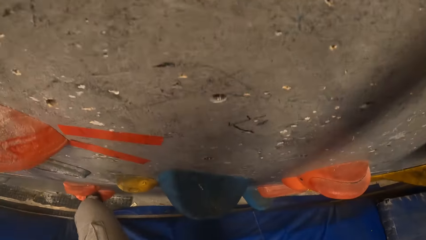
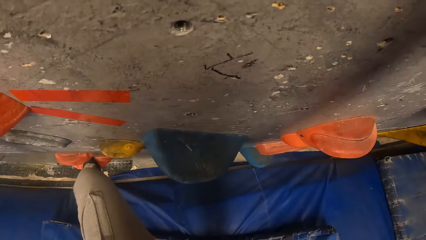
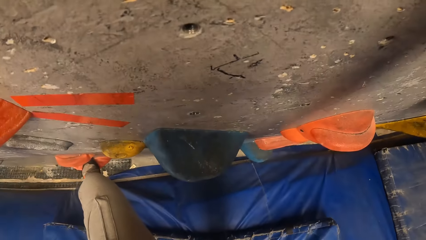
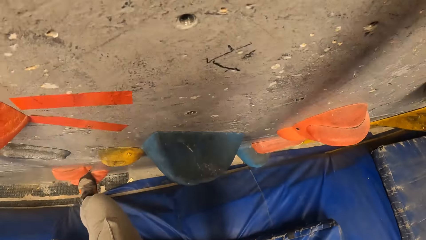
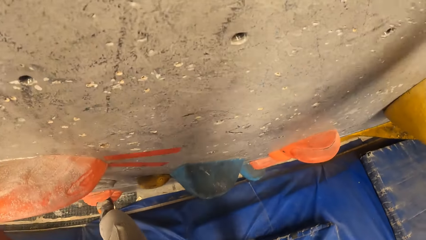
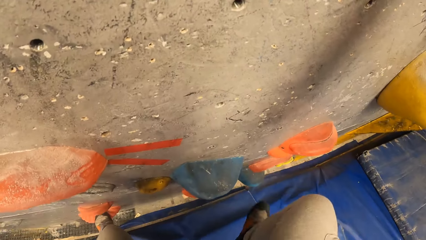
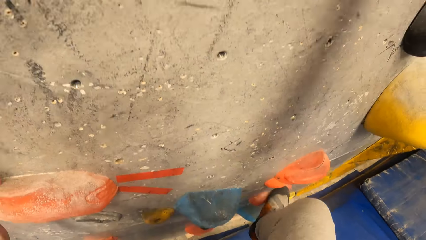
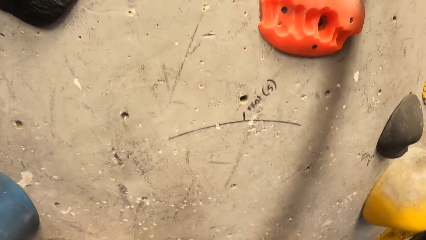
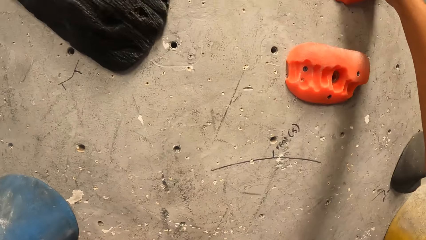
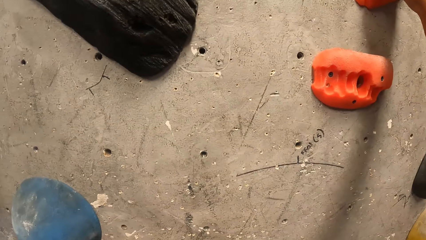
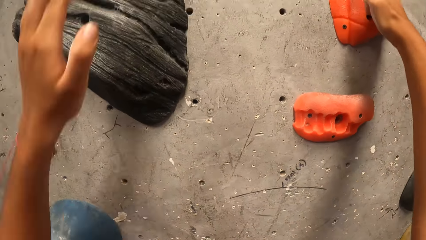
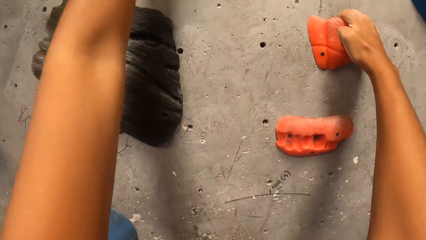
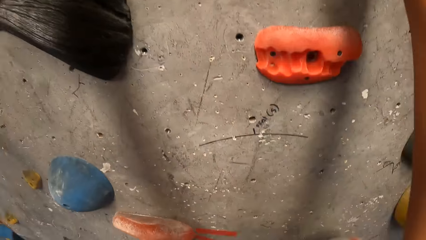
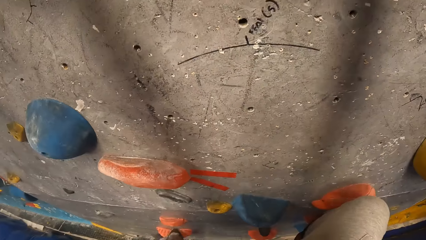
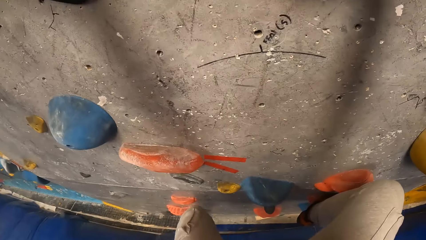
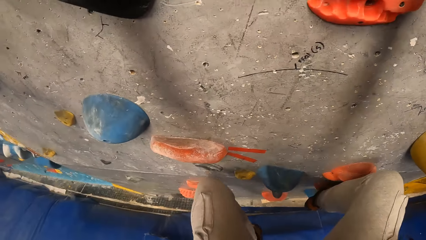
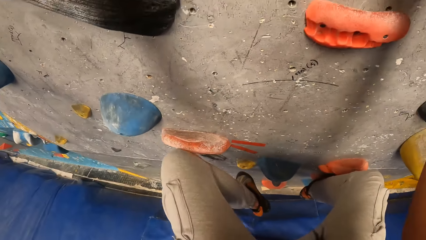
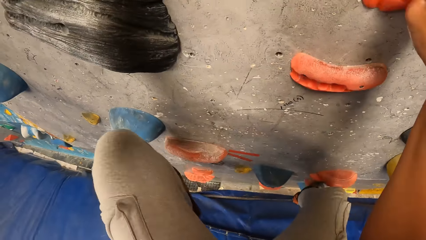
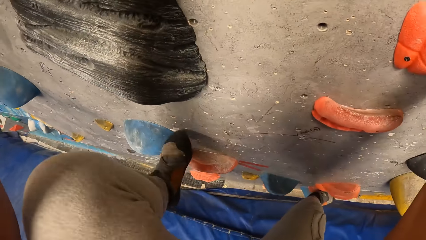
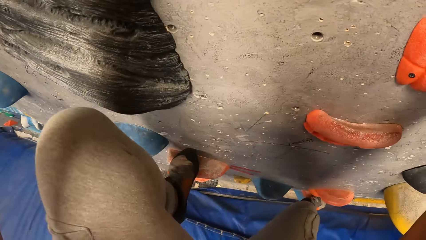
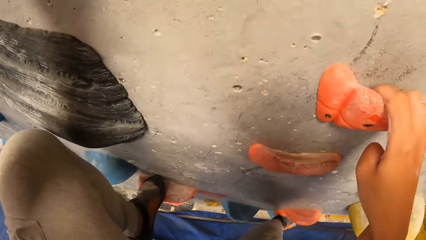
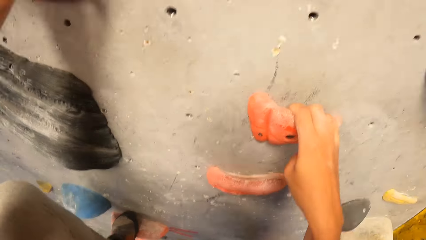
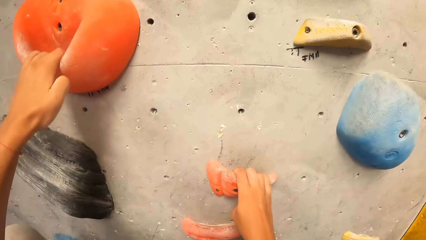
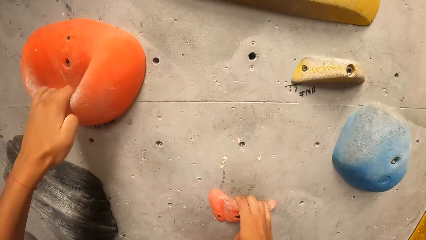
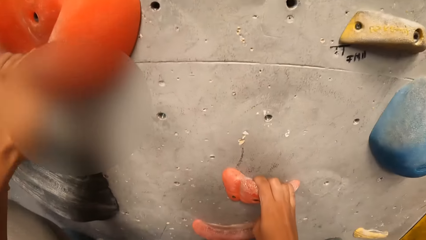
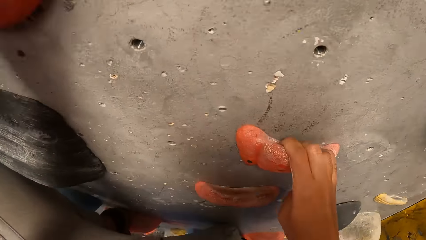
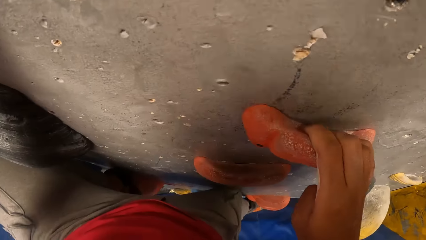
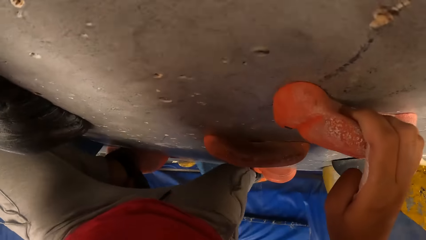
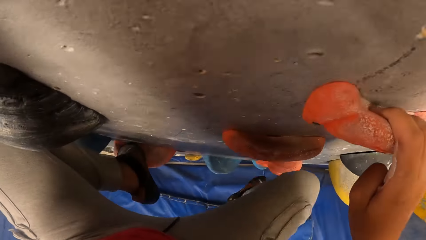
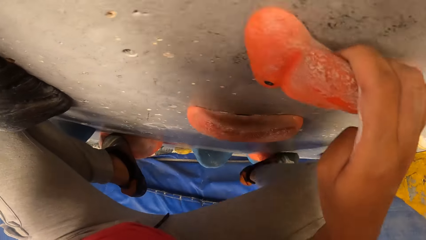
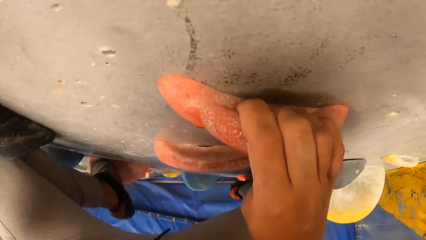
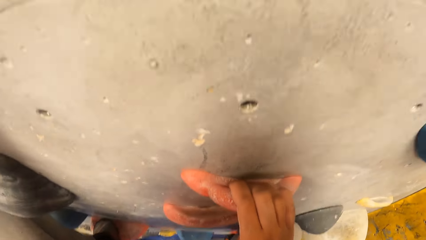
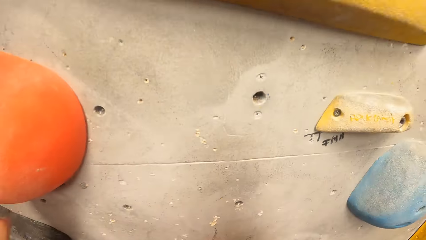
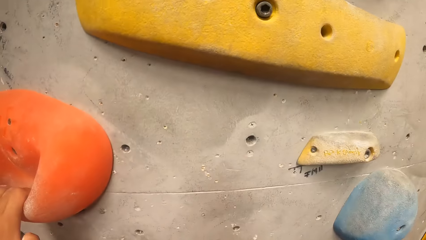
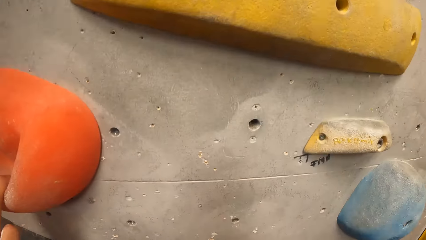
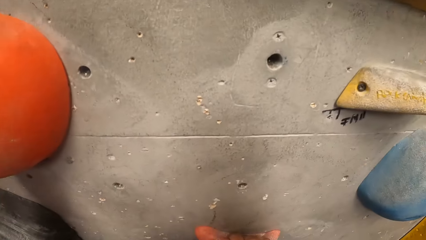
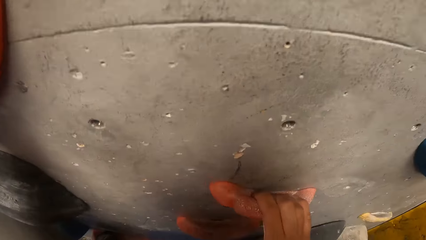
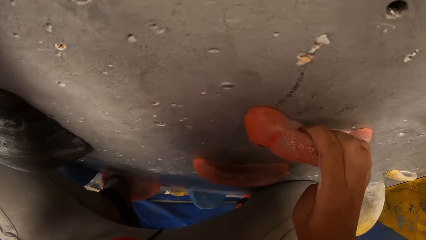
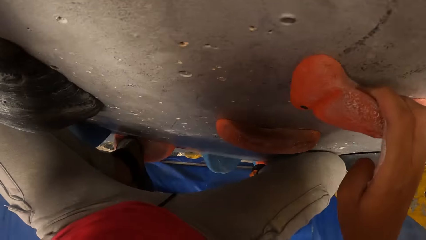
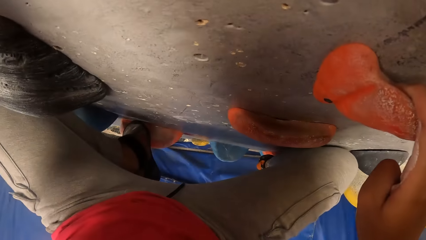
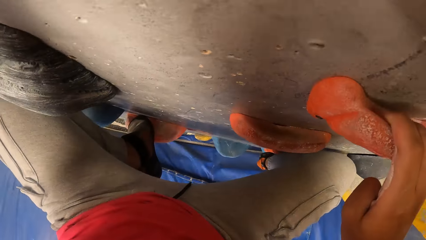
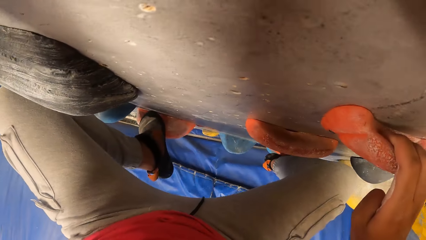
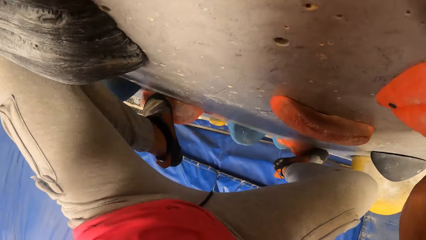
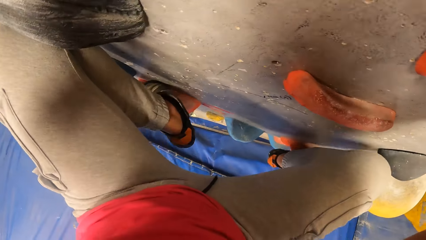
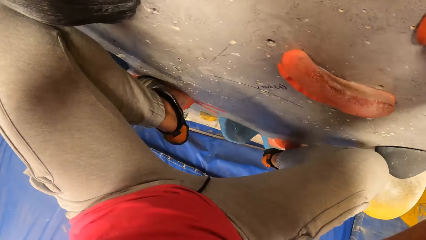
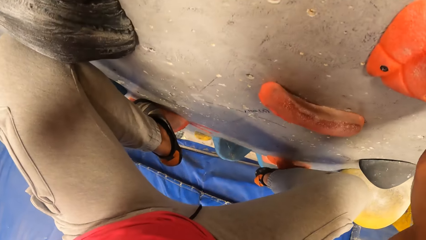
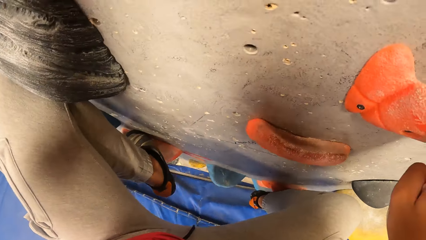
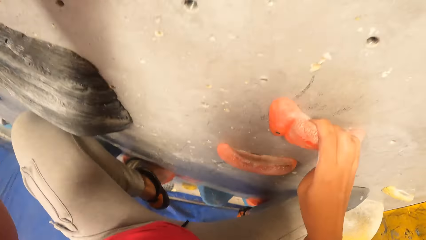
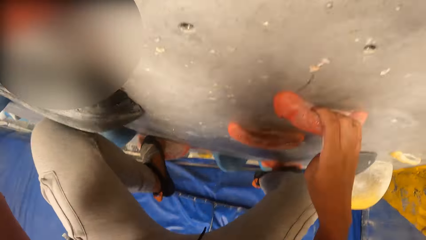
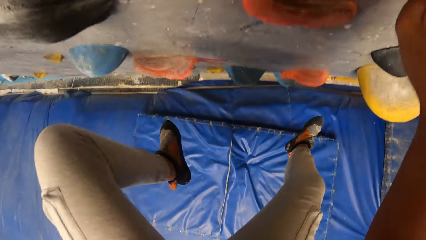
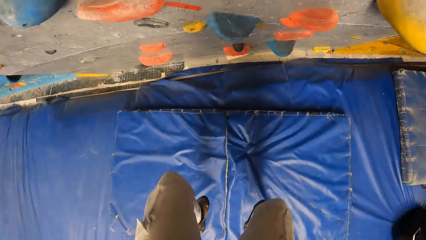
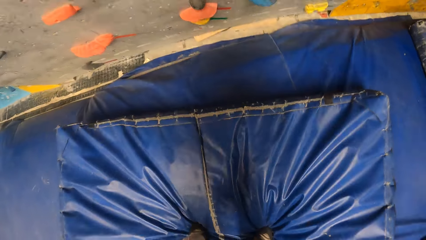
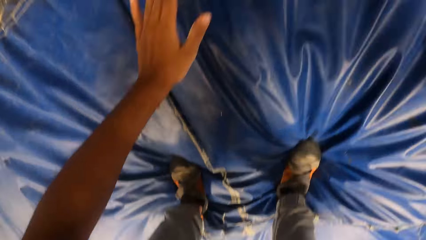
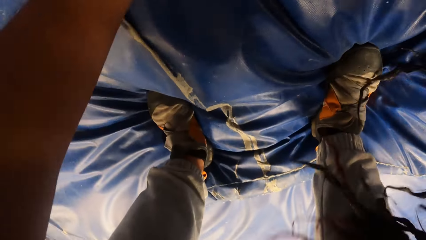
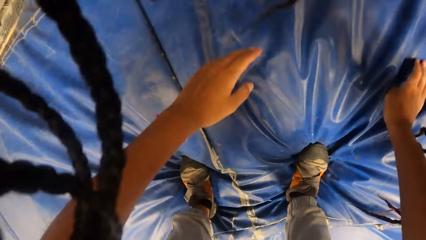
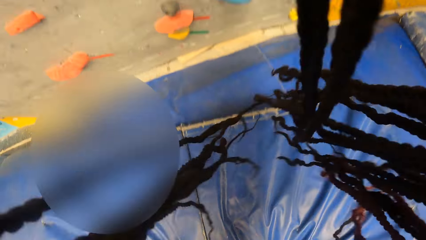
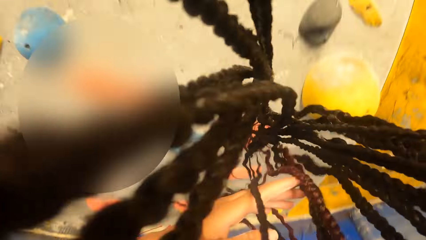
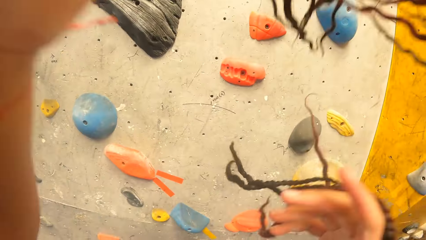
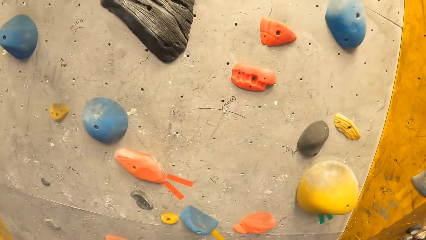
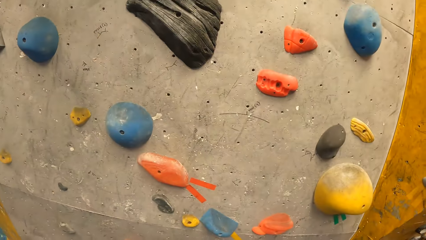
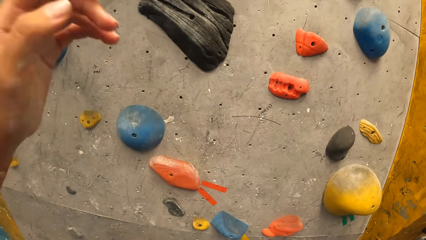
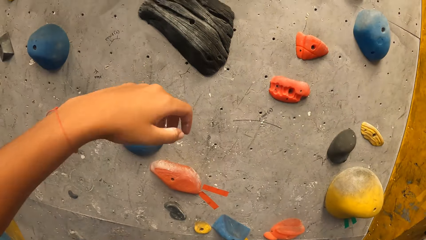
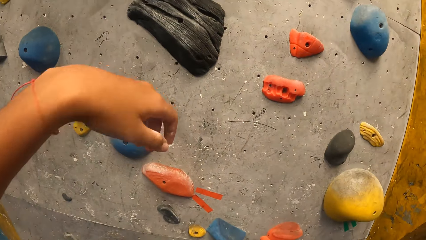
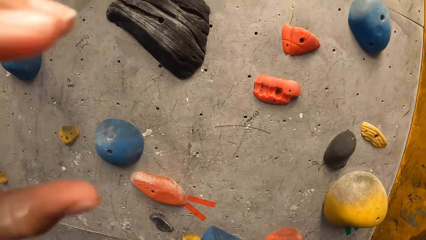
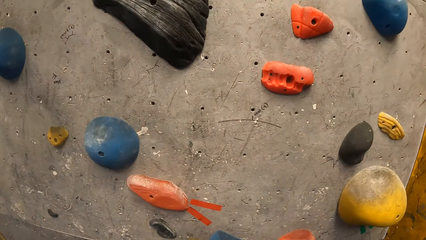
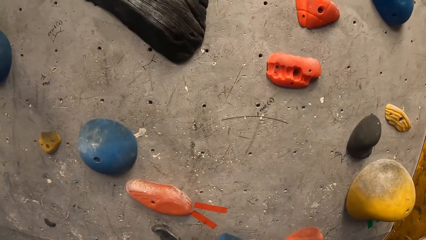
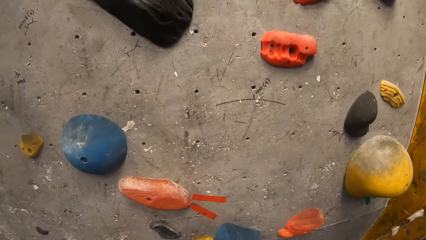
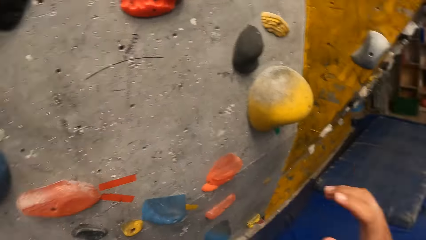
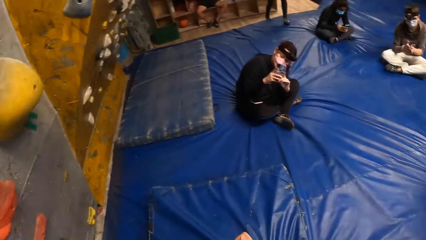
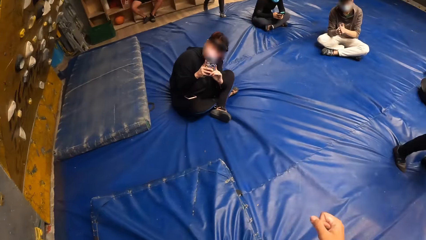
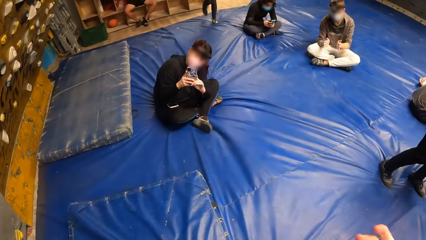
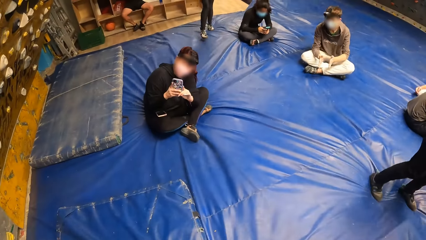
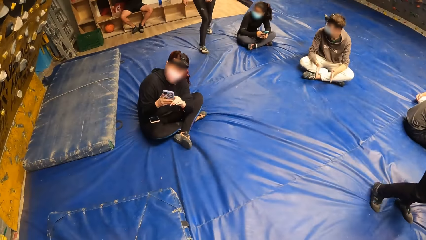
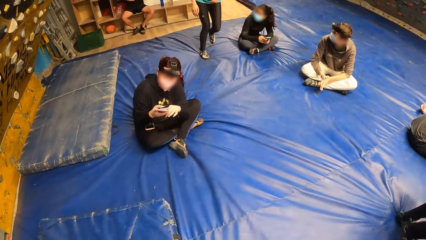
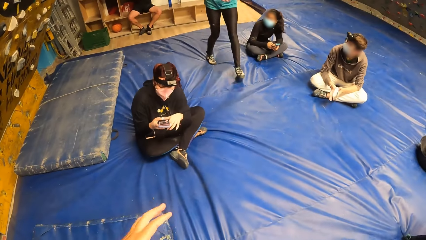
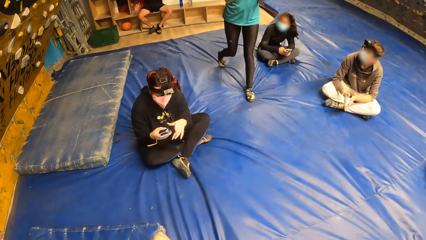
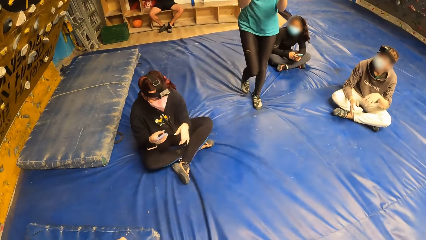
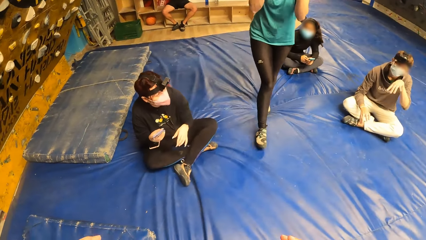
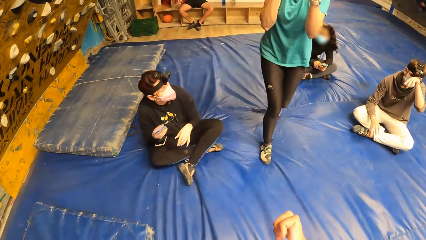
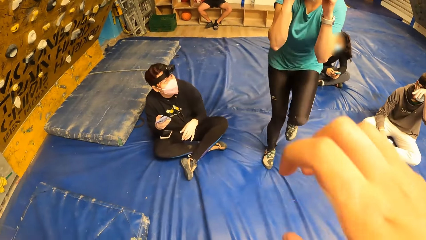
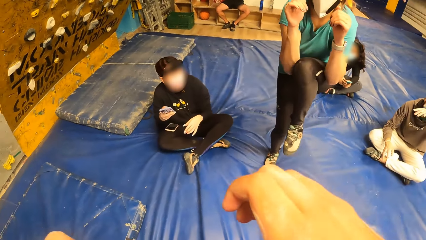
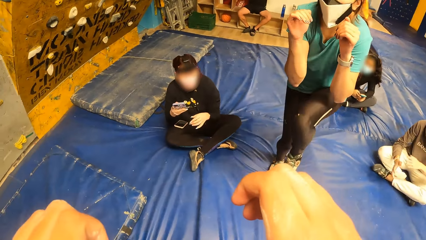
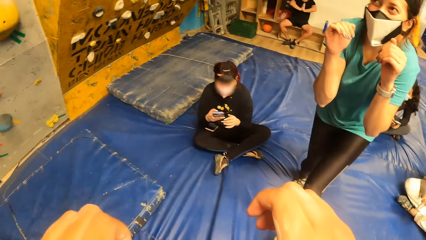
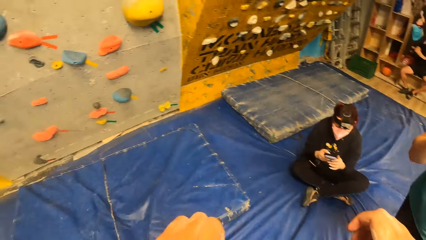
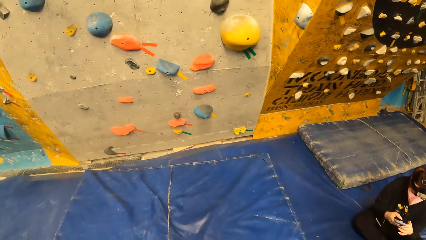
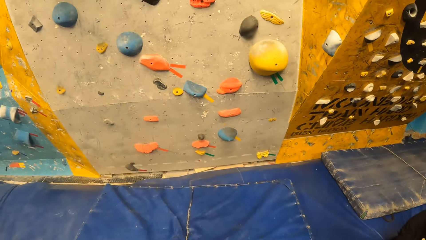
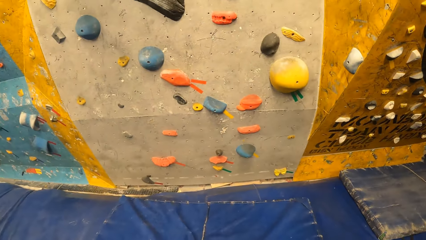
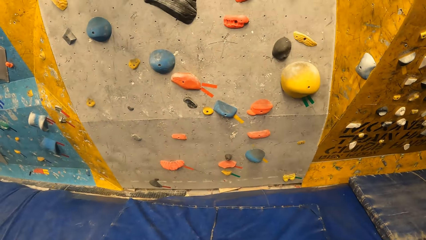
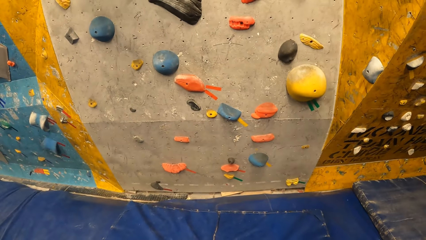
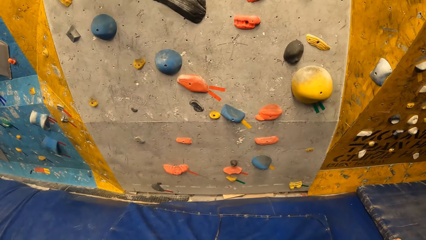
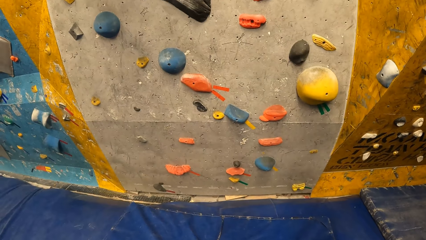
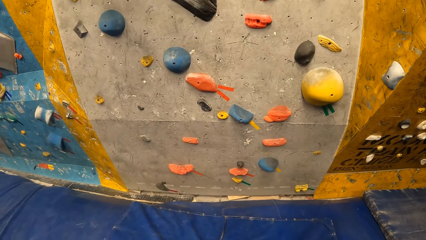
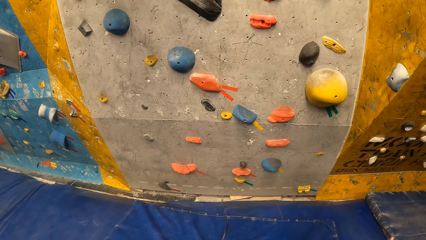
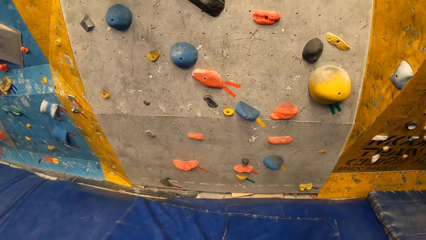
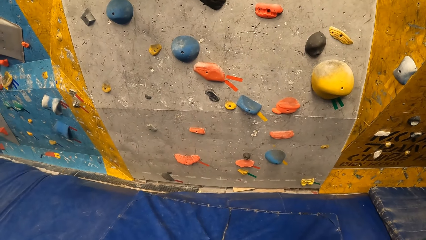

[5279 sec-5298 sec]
The camera wearer jumps off the wall to the trampoline. They turn back and walk forward. A woman gives a praying mantis posture. The camera wearer looks at the climbing wall.
